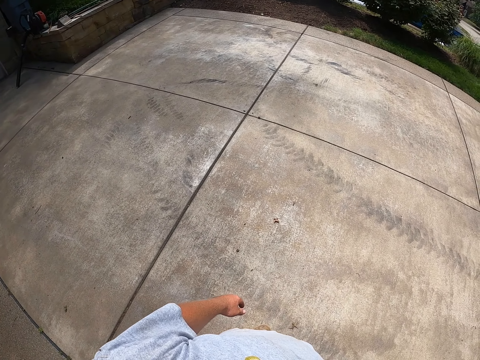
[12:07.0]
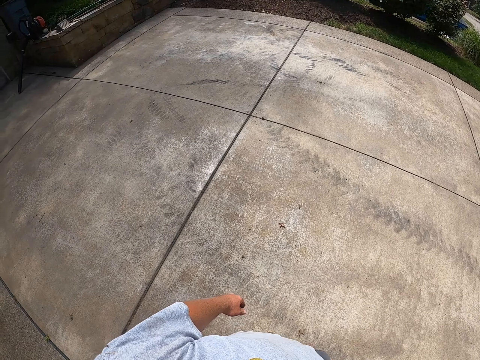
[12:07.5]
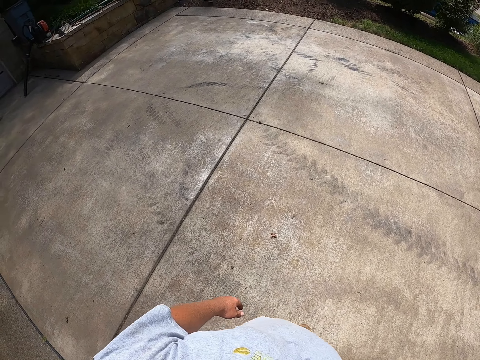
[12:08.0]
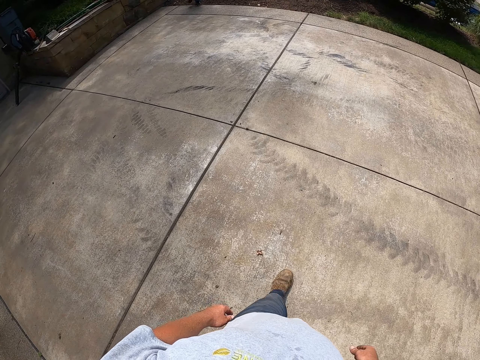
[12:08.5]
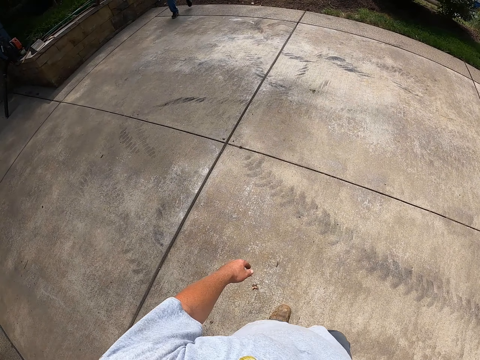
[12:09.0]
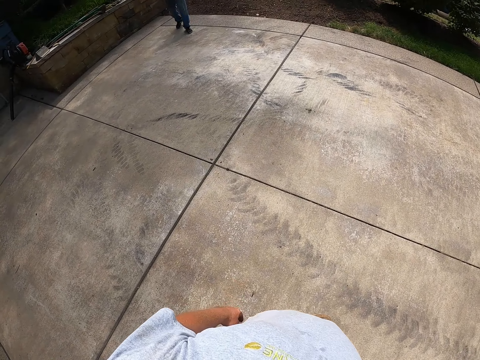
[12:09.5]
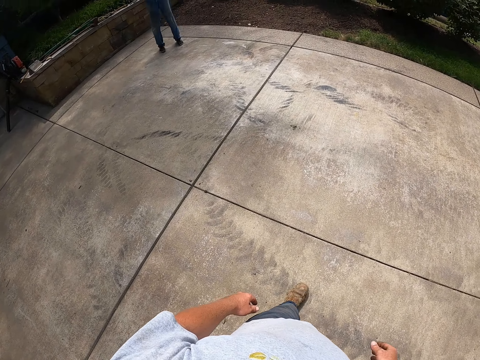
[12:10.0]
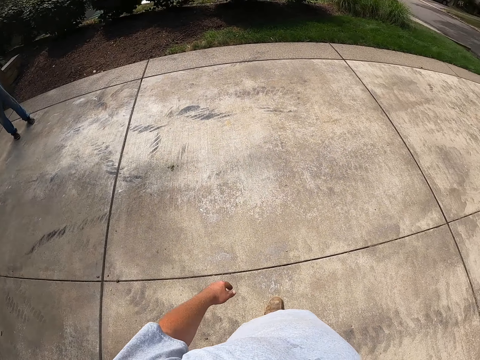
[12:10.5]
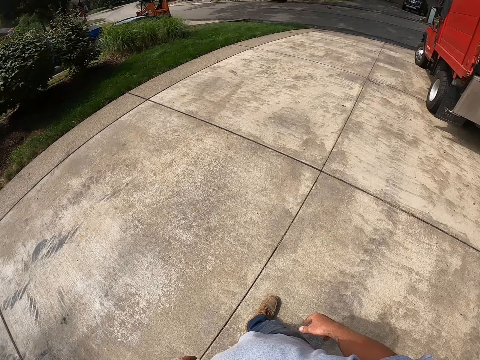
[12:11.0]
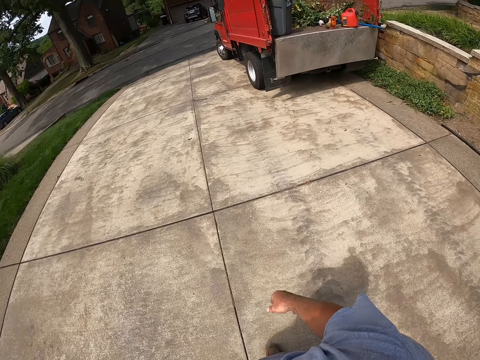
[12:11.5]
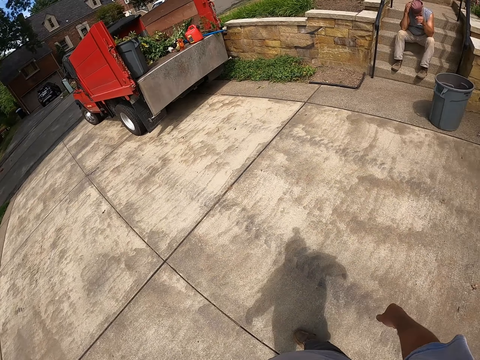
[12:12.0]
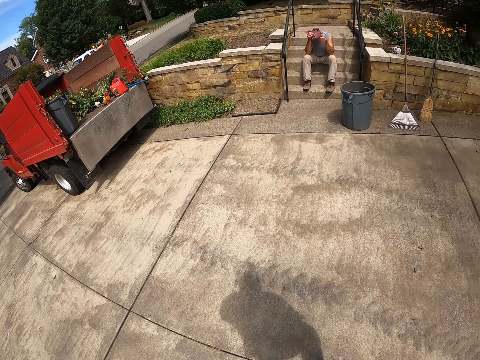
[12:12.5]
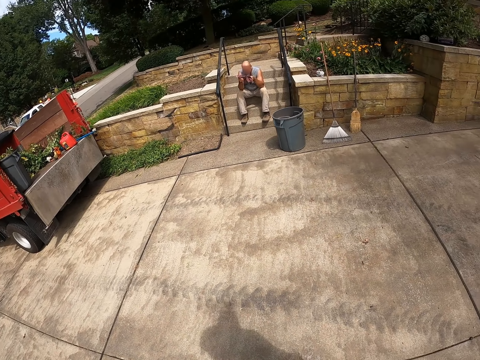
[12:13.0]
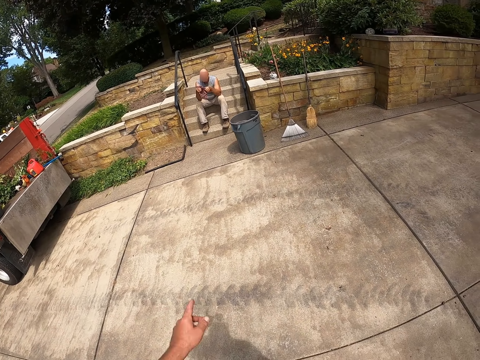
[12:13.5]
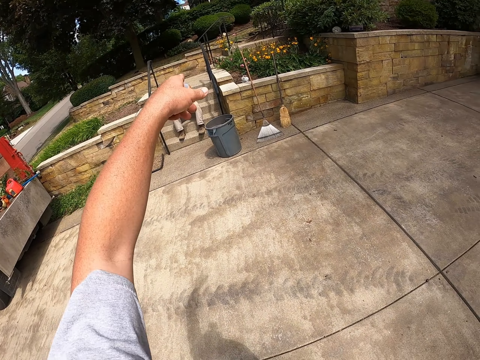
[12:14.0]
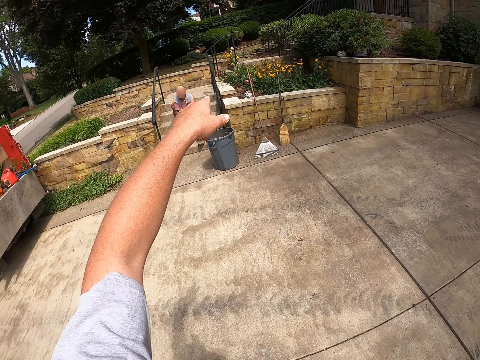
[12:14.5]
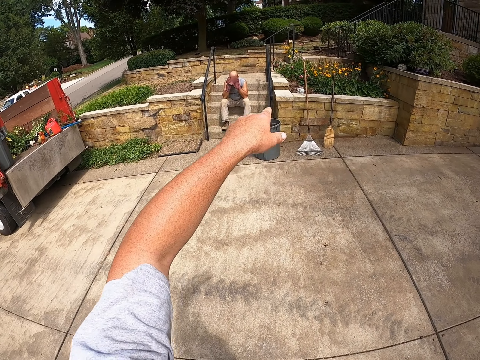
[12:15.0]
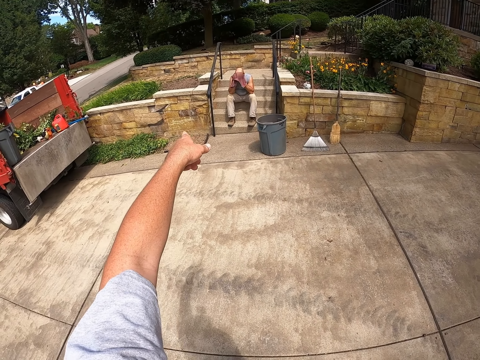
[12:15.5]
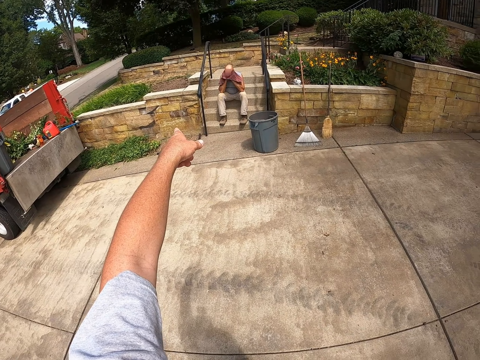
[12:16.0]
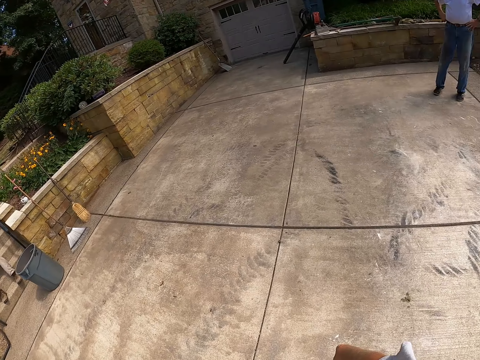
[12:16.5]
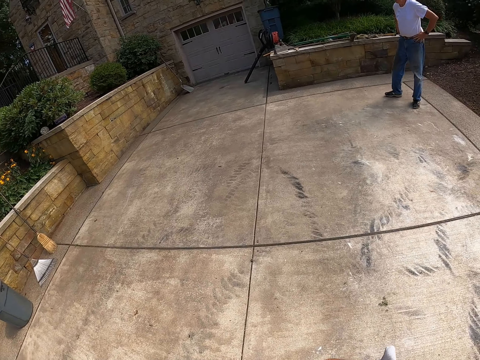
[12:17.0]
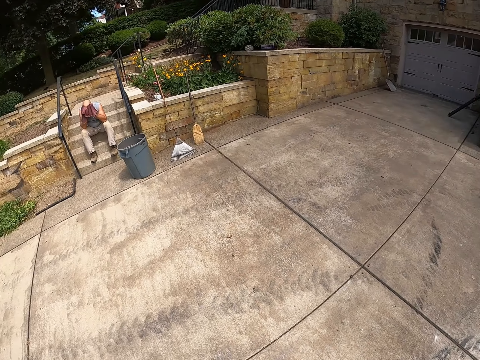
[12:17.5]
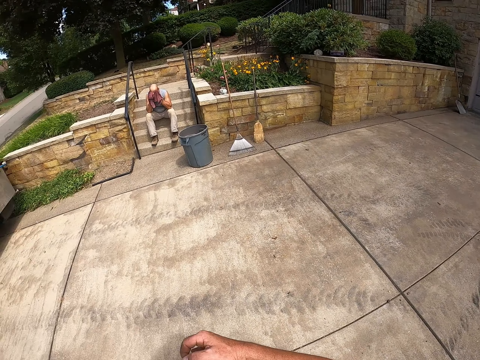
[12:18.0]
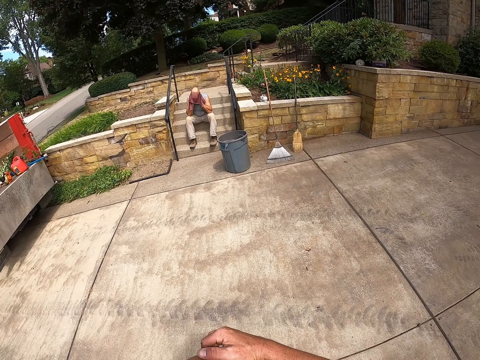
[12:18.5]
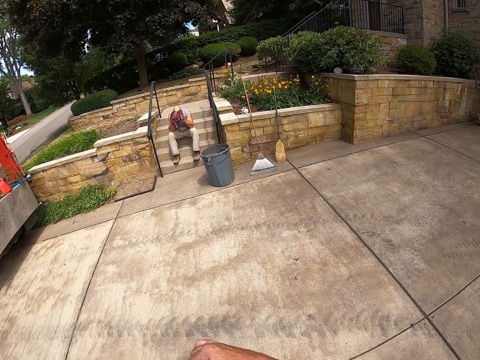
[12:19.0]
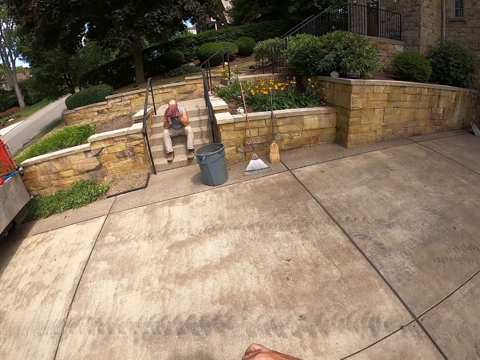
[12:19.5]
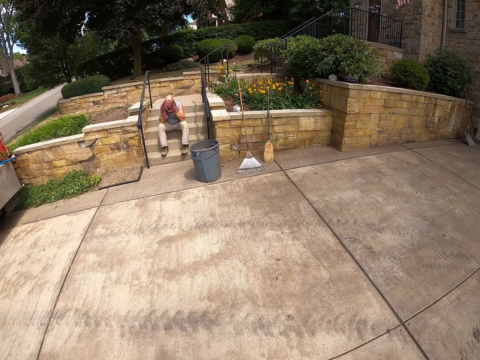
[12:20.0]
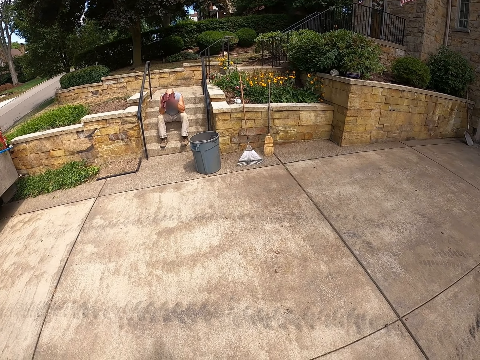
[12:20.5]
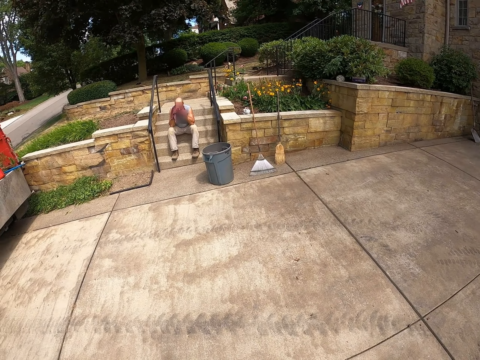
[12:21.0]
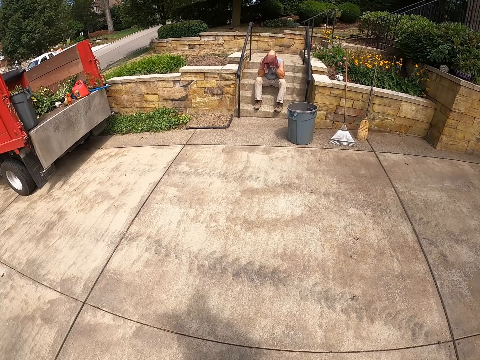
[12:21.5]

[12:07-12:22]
The camera wearer walks outside. A man stands outside. Another man sits on the stairs. The camera wearer dialogues with the first man. A man wipes his face with a towel.

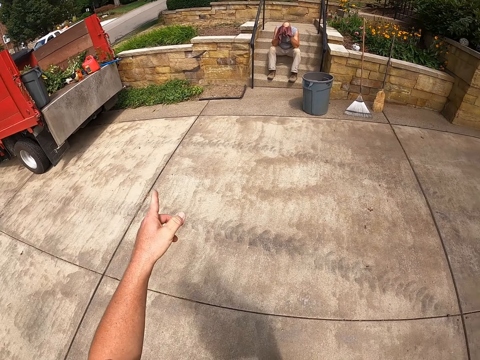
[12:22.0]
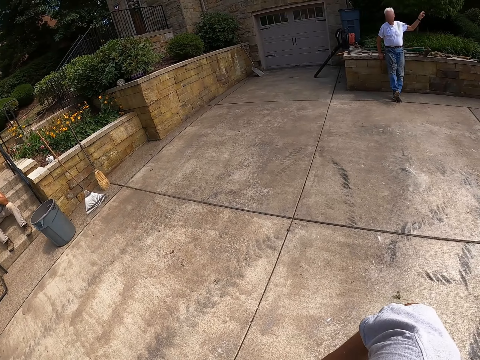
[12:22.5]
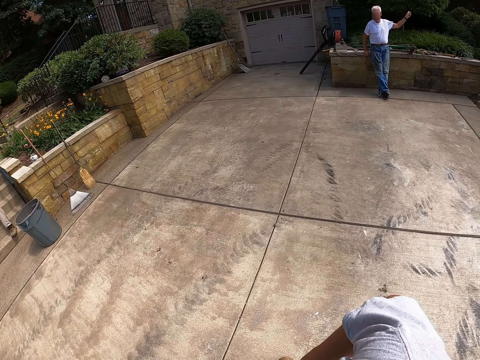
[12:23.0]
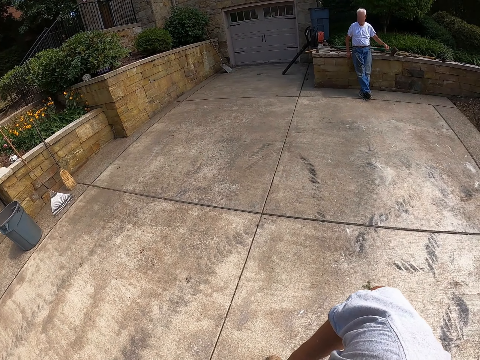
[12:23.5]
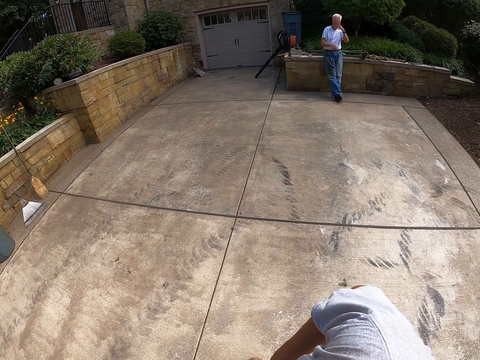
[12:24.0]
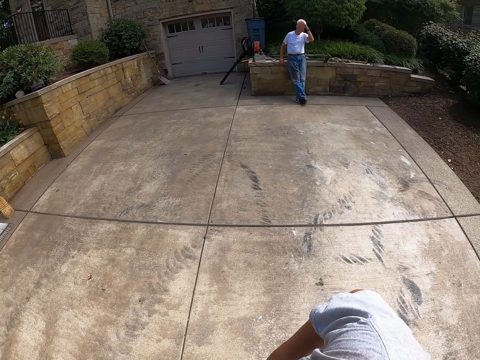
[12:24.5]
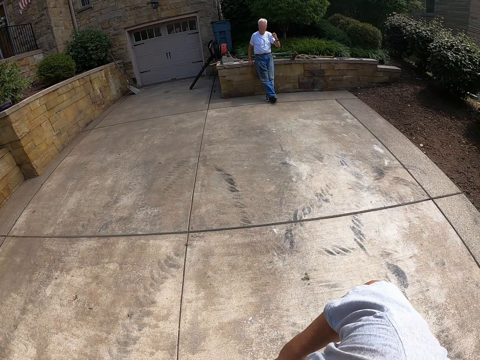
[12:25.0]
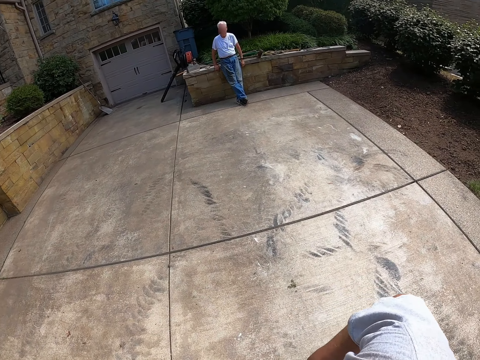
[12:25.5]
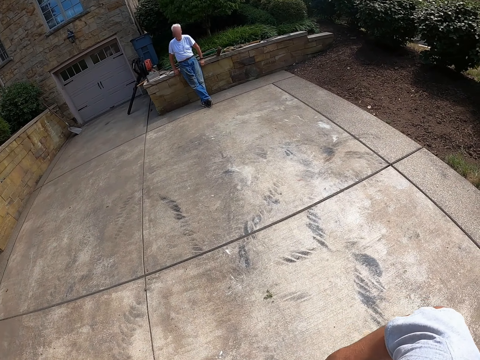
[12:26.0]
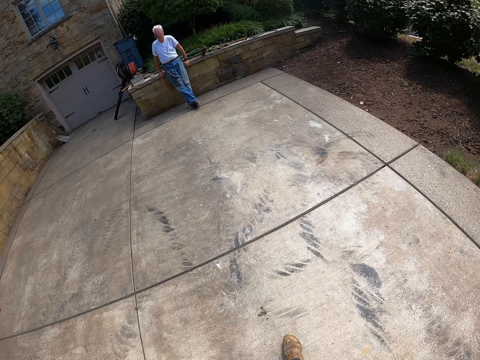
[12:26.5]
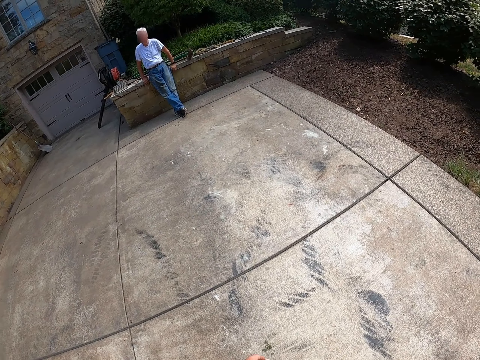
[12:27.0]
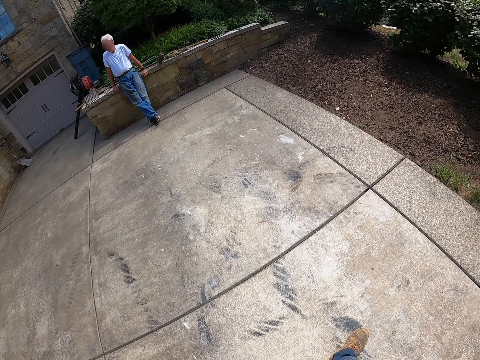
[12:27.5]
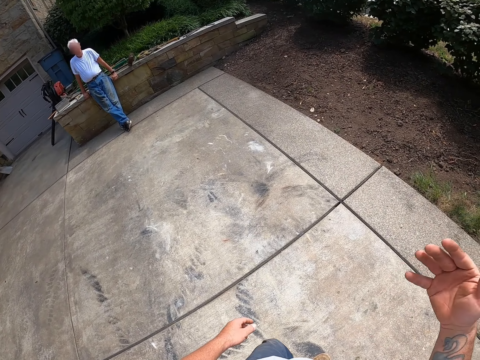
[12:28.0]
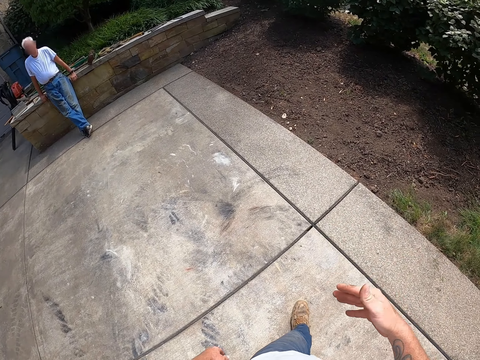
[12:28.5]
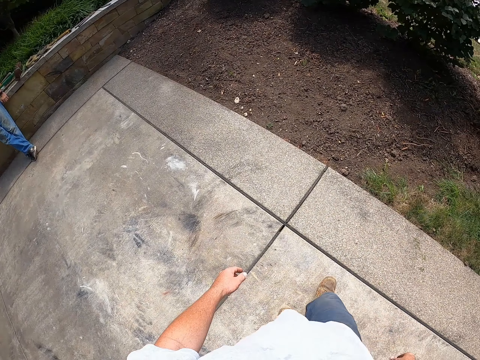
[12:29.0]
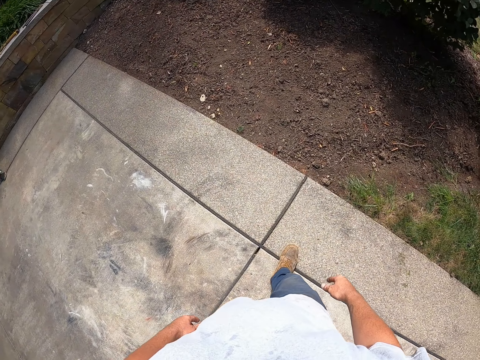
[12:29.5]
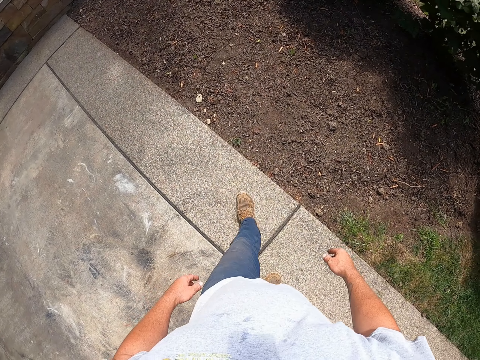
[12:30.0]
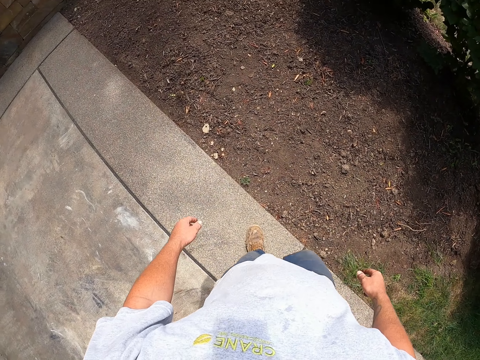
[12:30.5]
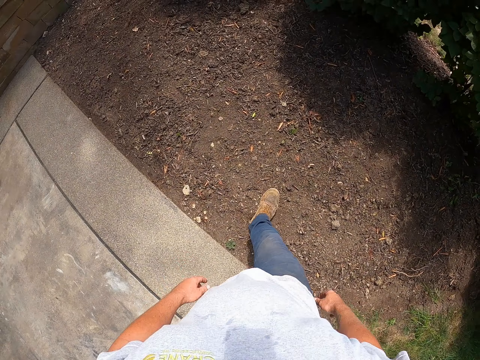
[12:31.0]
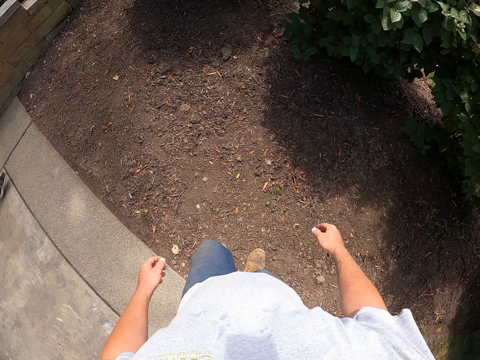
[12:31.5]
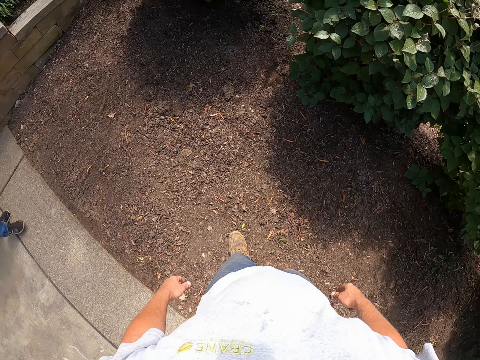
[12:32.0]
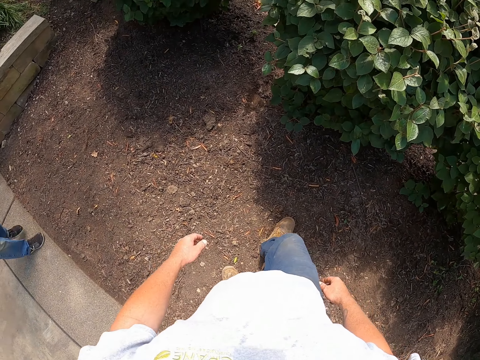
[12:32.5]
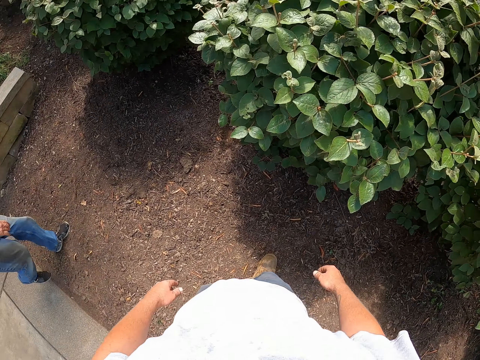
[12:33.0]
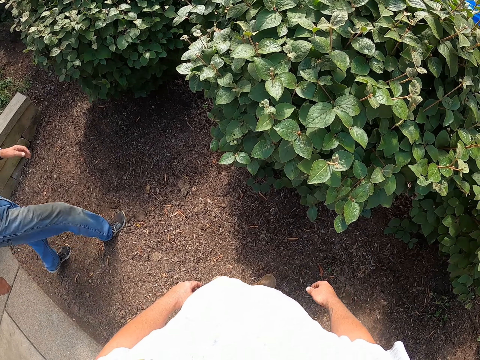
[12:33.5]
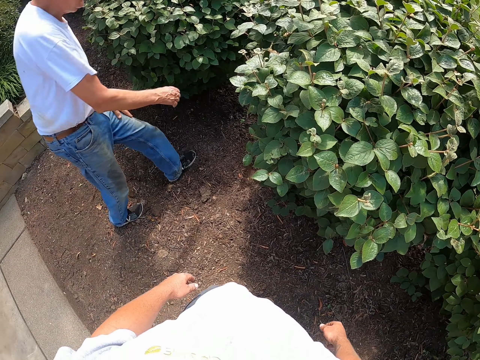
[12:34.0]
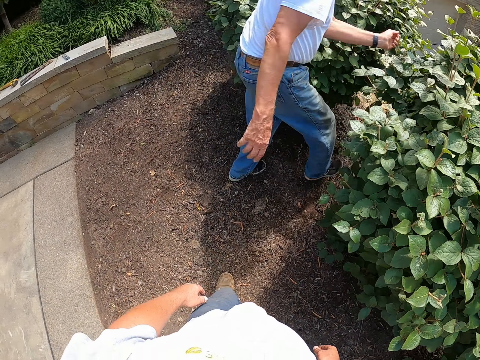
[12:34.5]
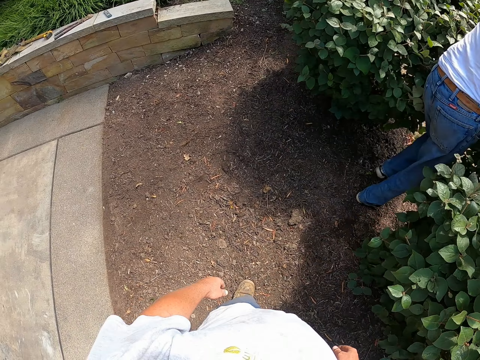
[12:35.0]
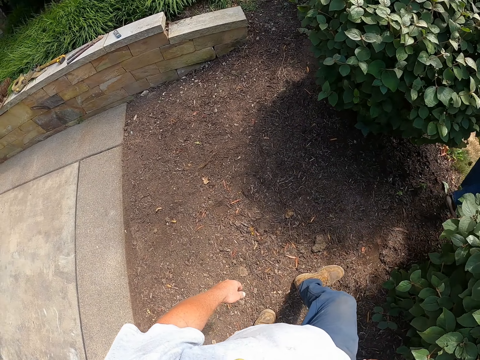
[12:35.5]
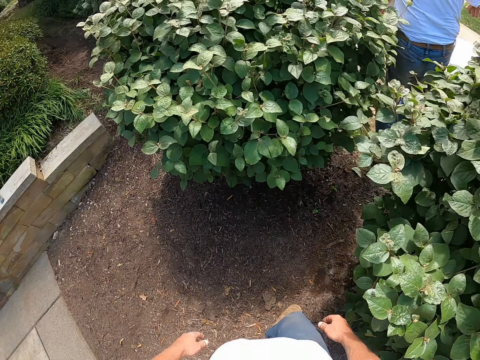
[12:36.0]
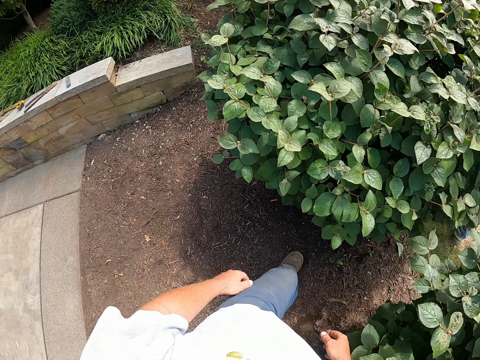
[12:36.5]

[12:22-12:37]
A man sits on the wall. The man leans on the cemented surface. The camera wearer walks outside. The man walks outside.
